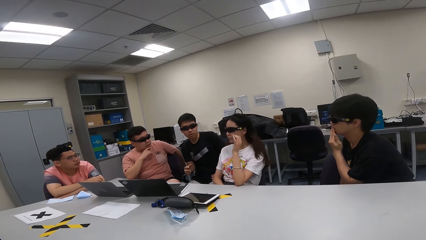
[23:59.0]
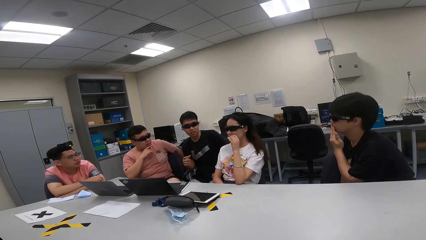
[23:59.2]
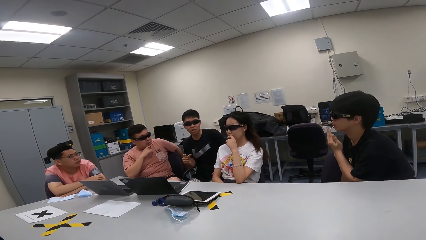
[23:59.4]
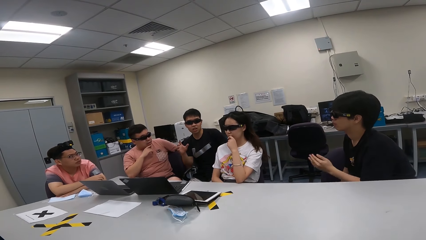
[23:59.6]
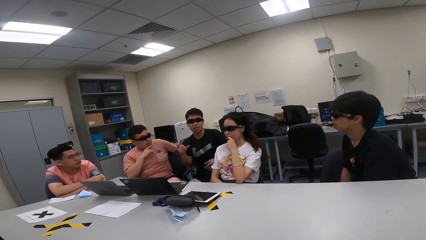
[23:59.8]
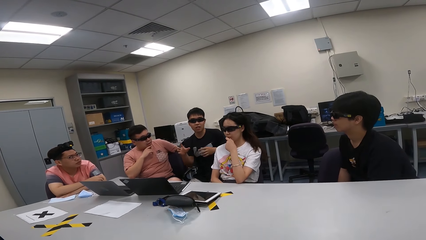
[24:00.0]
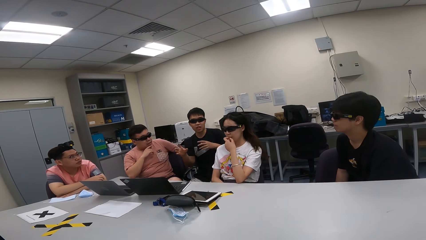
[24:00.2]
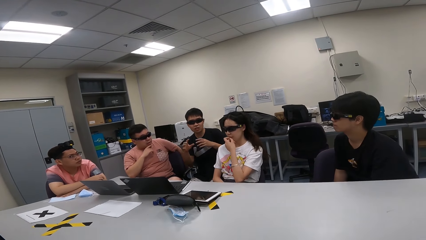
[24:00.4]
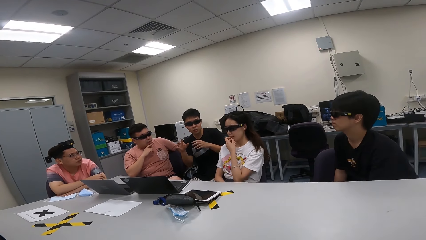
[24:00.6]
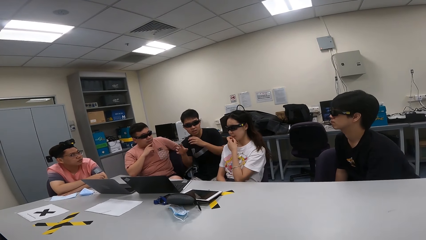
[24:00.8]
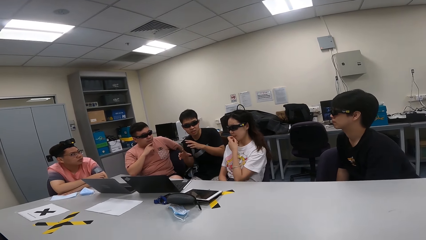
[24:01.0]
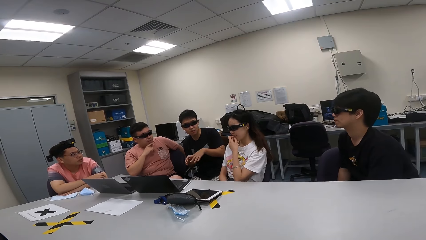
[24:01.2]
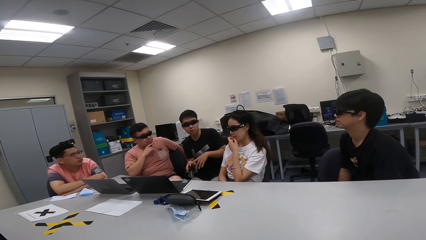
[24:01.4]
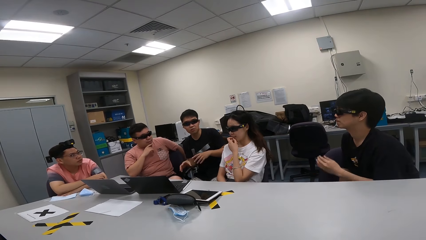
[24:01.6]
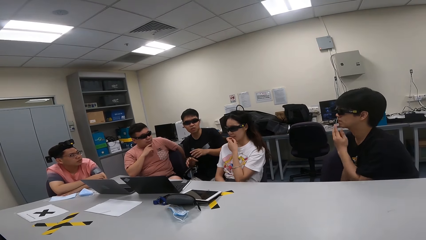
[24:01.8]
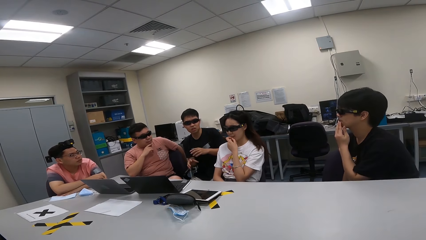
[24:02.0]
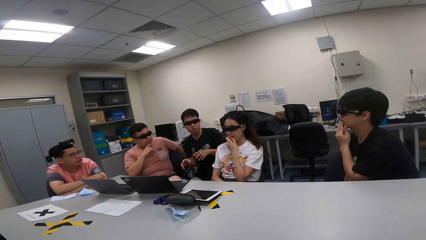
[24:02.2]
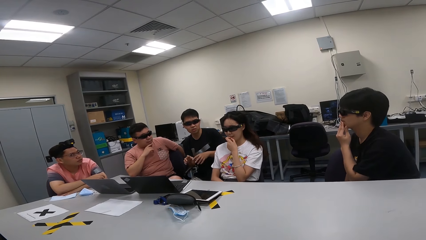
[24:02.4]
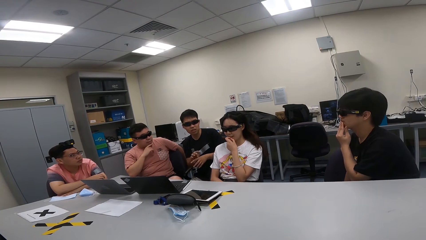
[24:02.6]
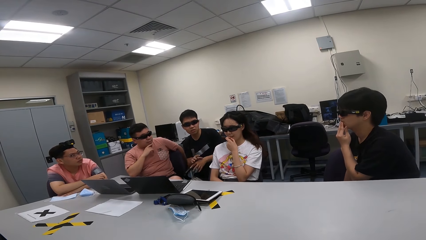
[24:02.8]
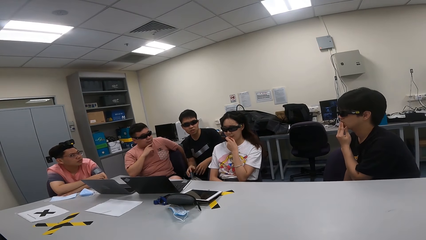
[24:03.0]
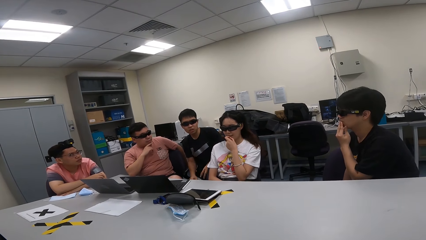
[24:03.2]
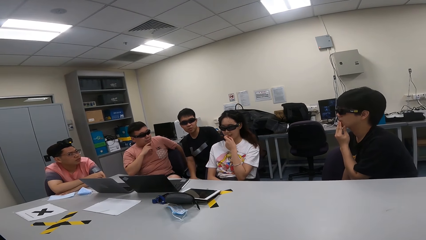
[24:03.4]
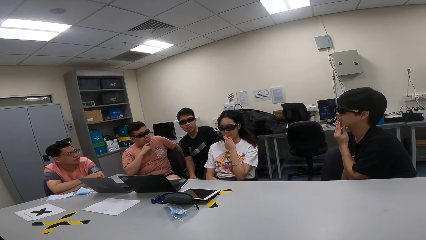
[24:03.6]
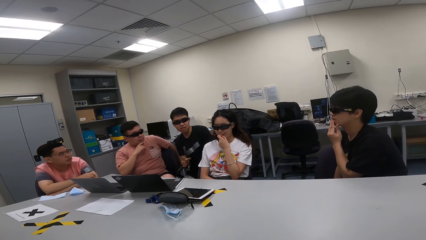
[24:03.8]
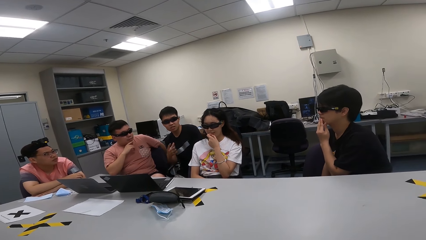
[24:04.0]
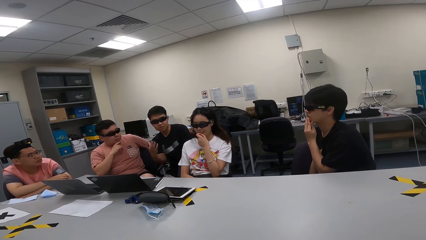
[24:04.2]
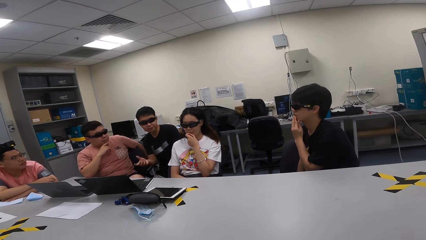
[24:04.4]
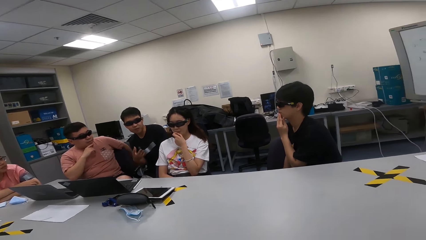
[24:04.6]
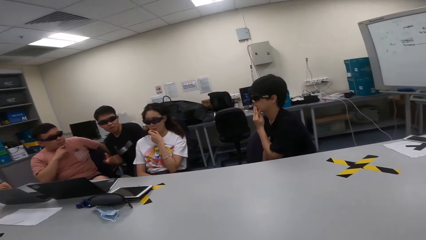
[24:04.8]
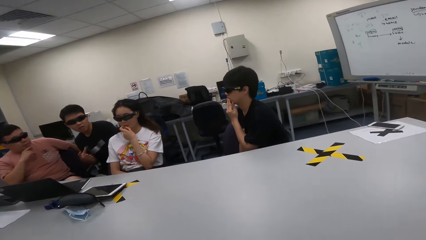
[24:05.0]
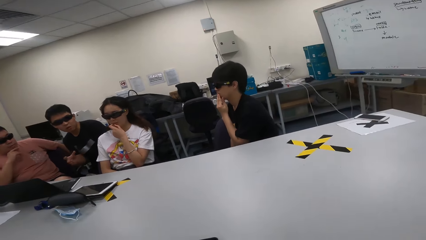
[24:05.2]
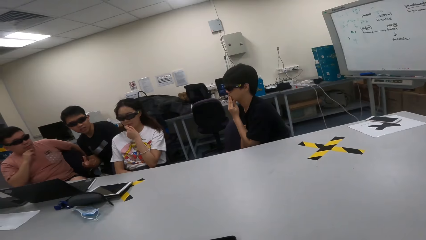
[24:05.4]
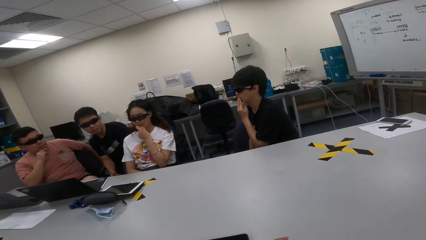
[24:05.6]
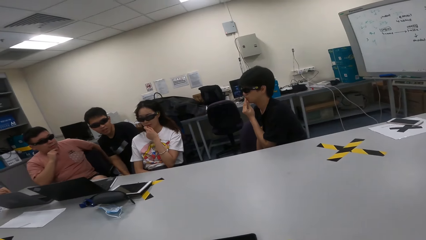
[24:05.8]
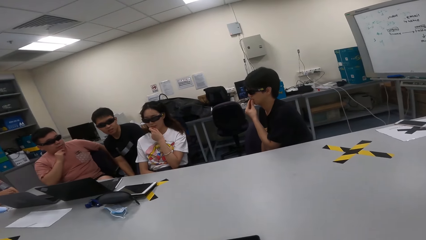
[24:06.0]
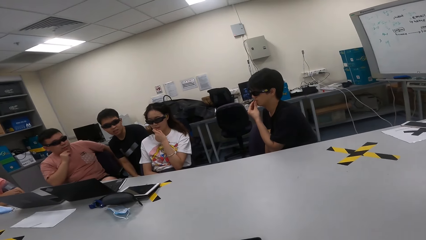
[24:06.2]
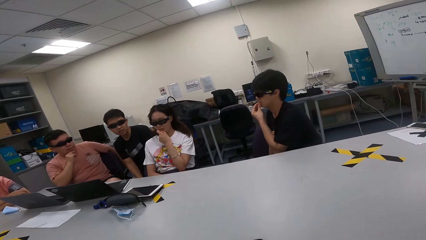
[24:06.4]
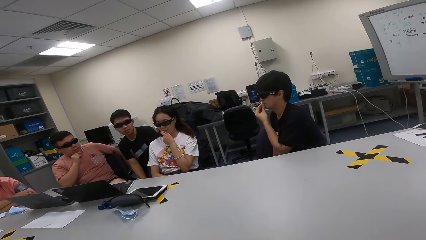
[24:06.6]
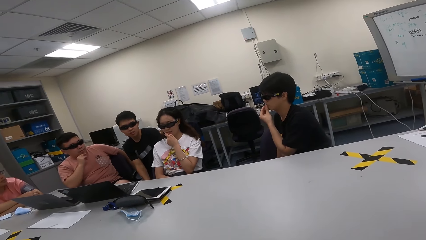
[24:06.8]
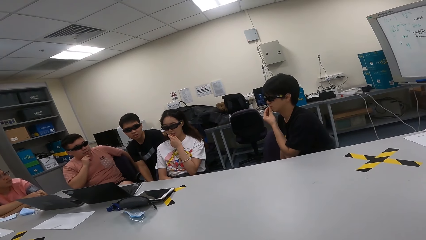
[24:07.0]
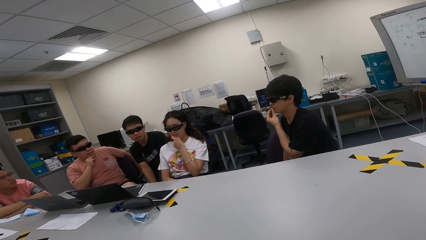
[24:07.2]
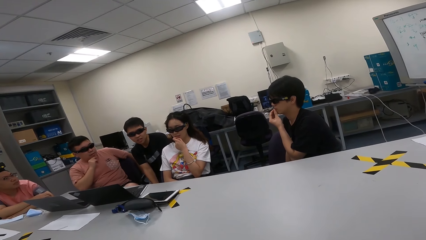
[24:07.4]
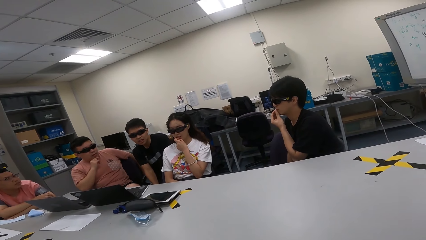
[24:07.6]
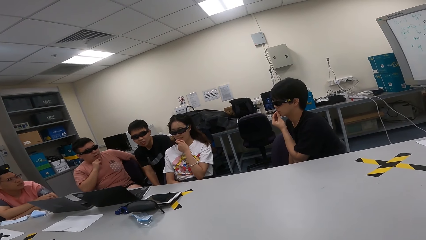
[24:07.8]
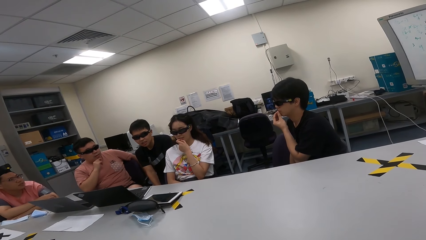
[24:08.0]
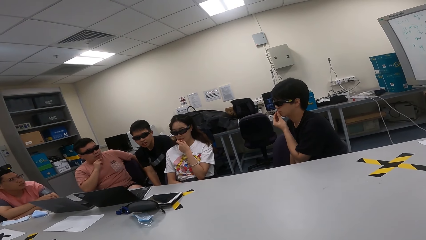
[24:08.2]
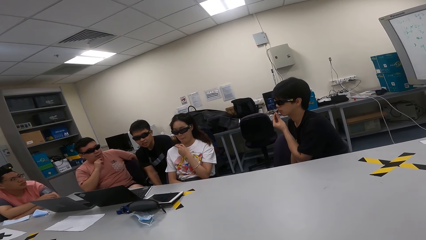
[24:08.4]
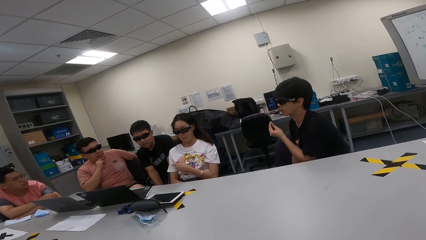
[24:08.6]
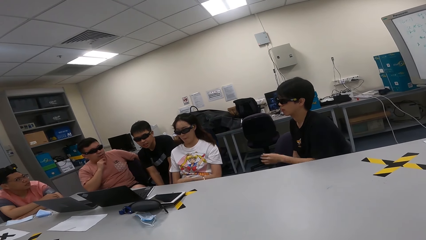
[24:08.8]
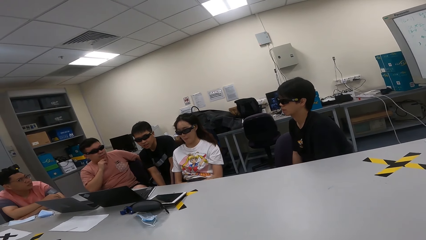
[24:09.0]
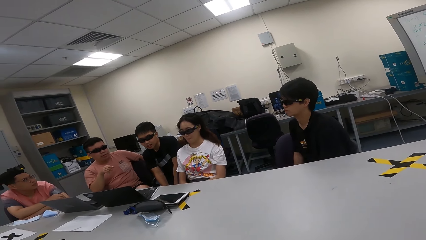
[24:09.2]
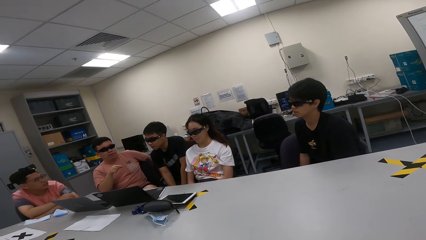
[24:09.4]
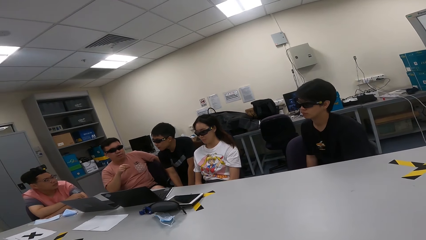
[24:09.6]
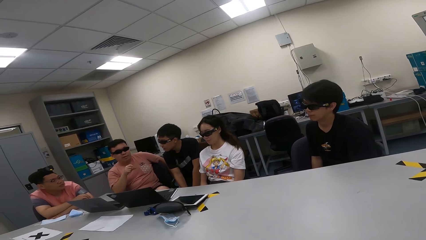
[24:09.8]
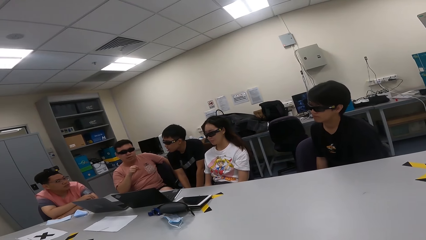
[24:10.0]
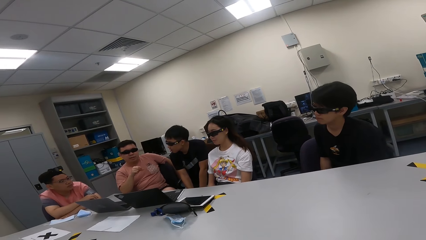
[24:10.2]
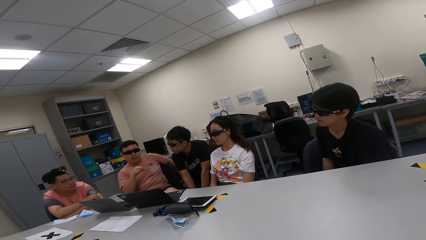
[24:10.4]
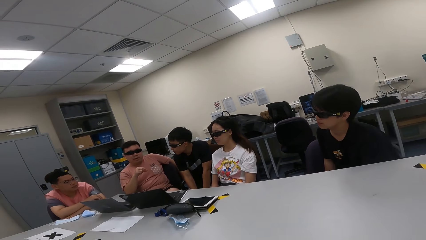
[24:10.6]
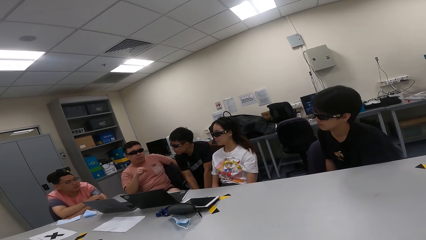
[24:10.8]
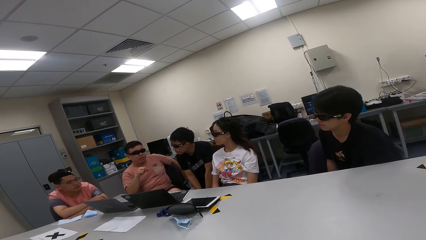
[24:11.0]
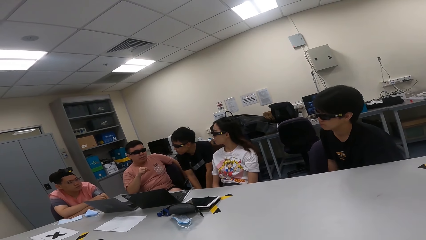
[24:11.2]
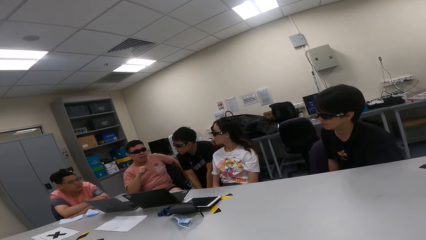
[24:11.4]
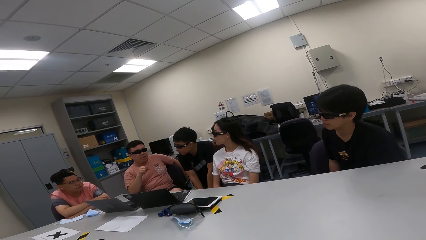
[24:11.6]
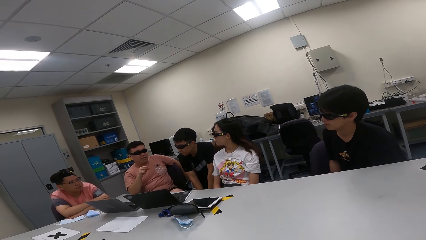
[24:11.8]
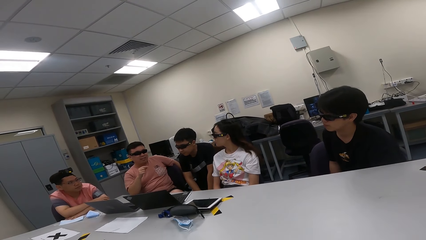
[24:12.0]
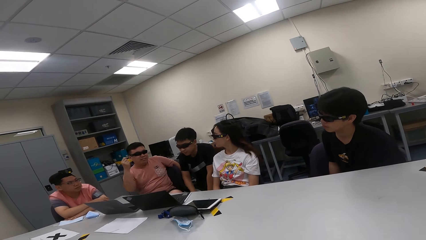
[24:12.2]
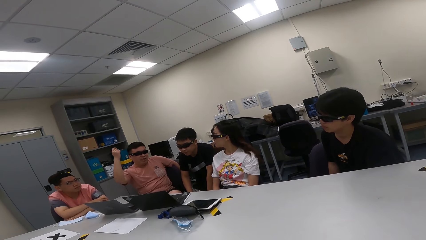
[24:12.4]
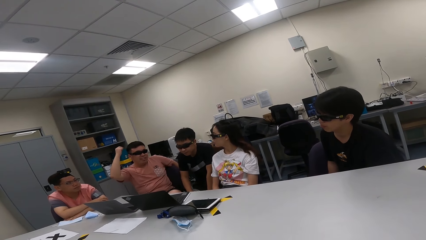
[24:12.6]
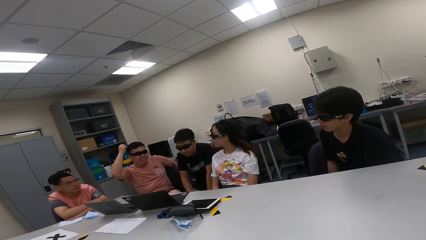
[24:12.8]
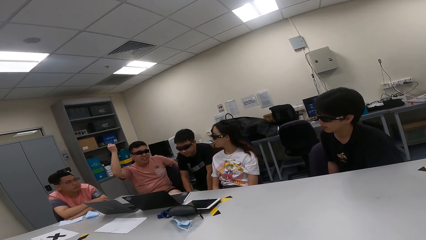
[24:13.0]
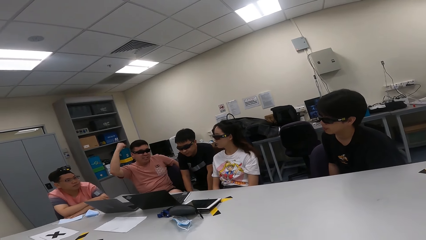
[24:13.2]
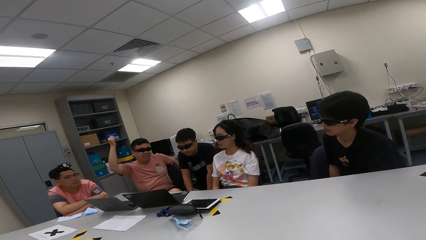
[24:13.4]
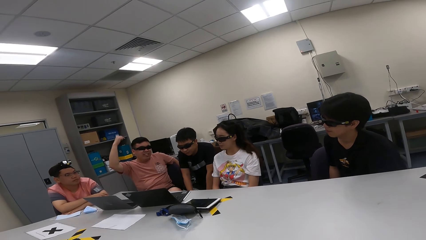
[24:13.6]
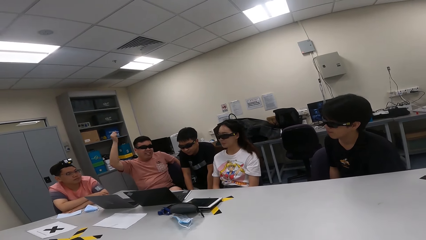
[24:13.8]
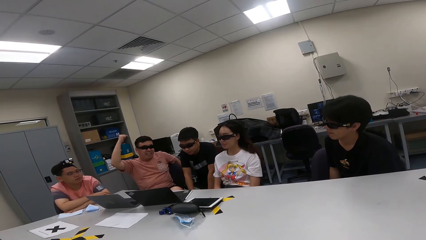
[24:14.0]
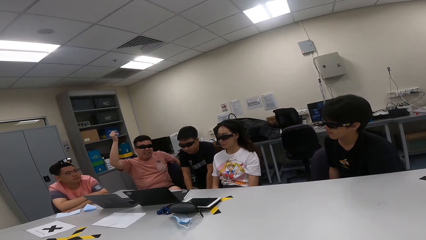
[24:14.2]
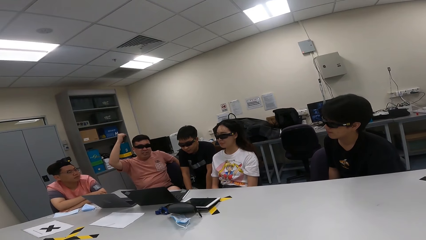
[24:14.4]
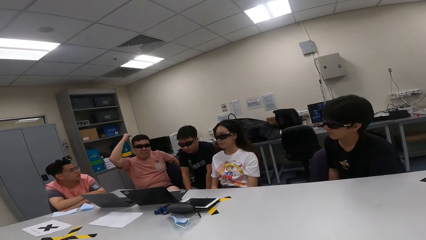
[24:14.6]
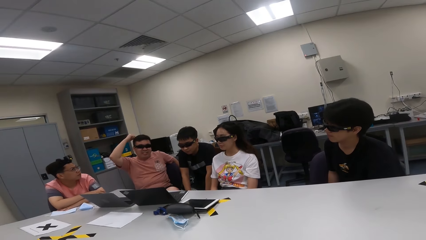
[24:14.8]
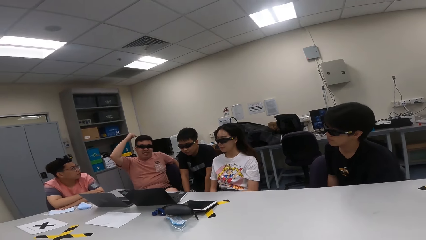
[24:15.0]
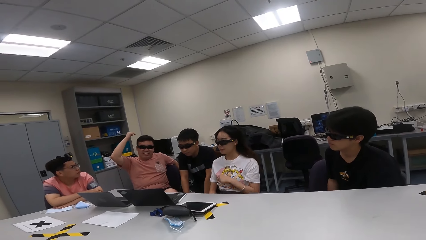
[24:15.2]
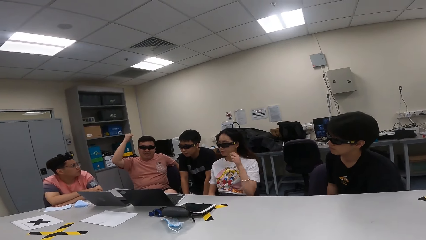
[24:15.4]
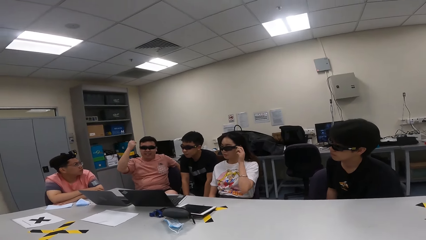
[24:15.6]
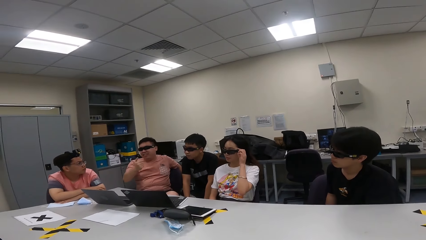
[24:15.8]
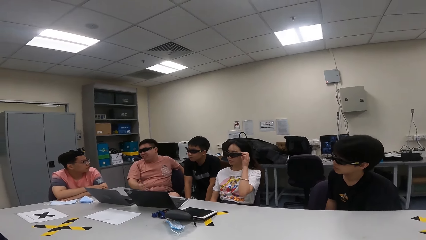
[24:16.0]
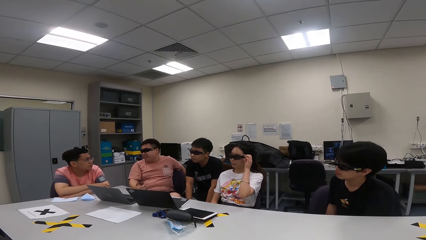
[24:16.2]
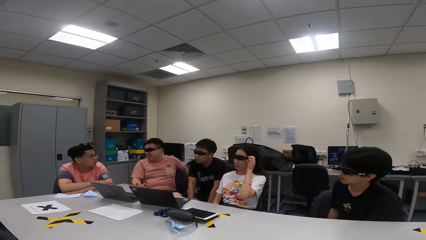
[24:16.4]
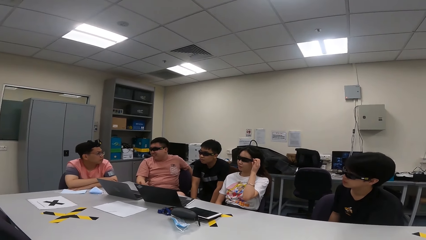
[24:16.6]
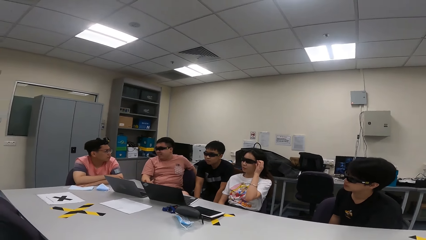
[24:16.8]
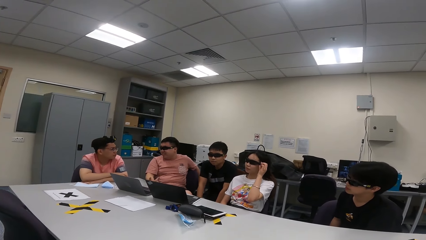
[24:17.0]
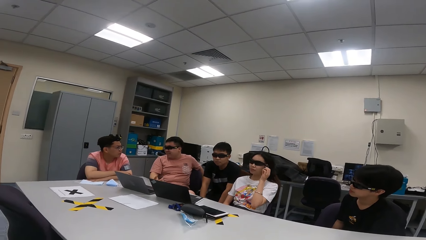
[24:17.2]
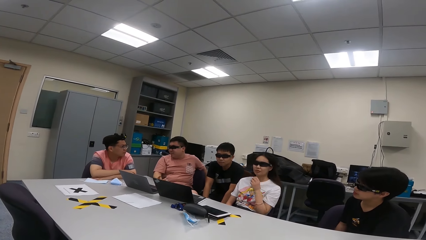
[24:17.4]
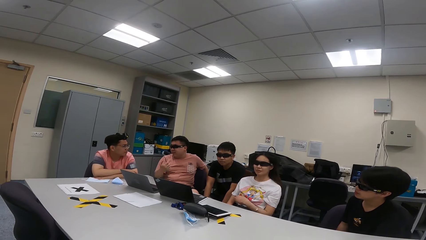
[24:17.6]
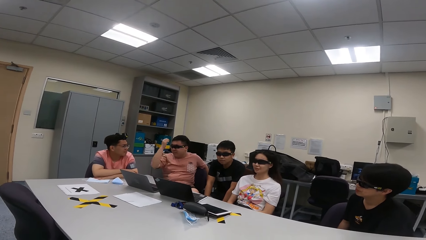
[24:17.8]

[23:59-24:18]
A person touches the face. Another person touches the face. A third person sways hands in the air. The first person nods the head and touches the shades.
